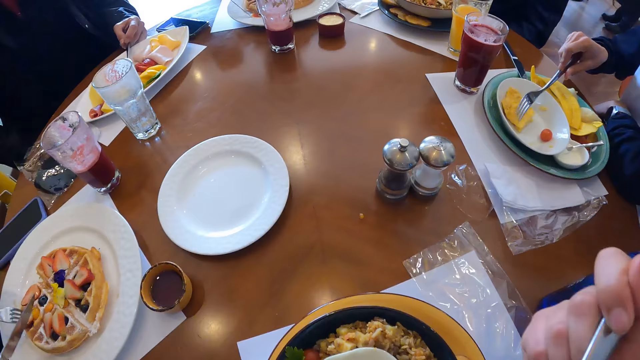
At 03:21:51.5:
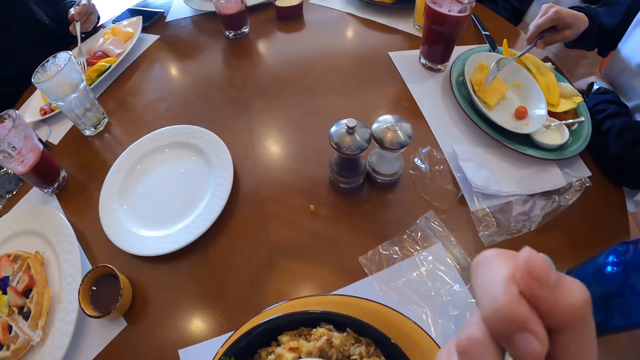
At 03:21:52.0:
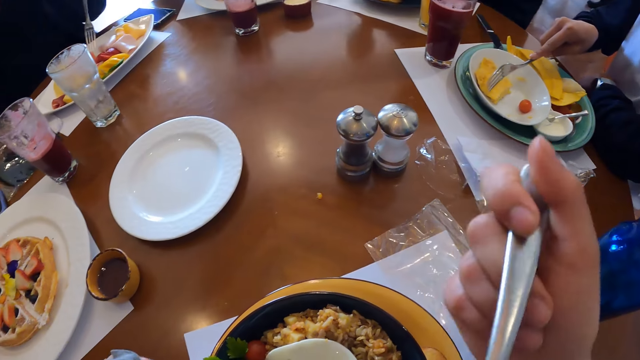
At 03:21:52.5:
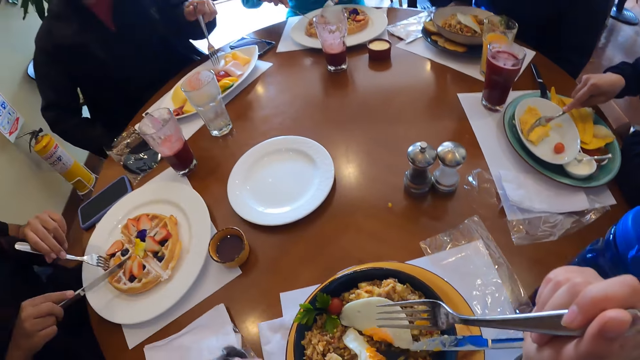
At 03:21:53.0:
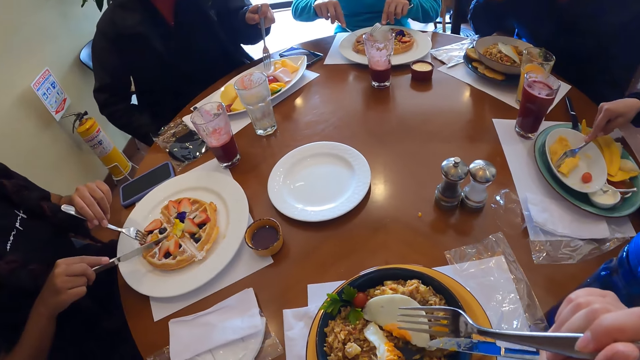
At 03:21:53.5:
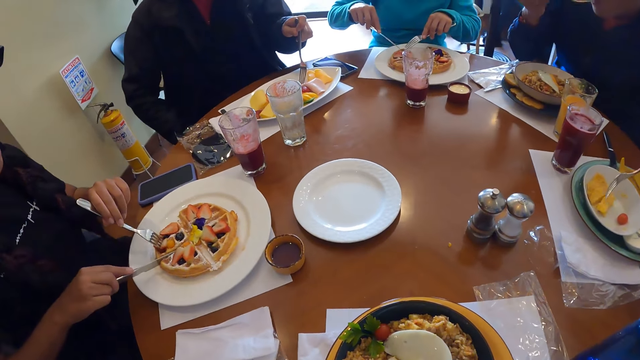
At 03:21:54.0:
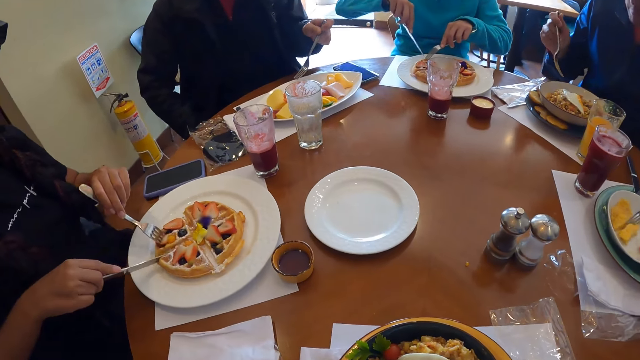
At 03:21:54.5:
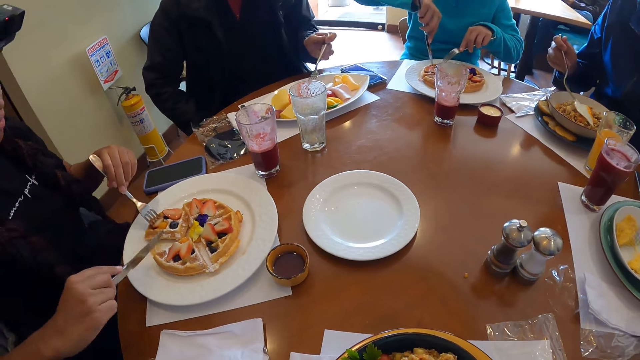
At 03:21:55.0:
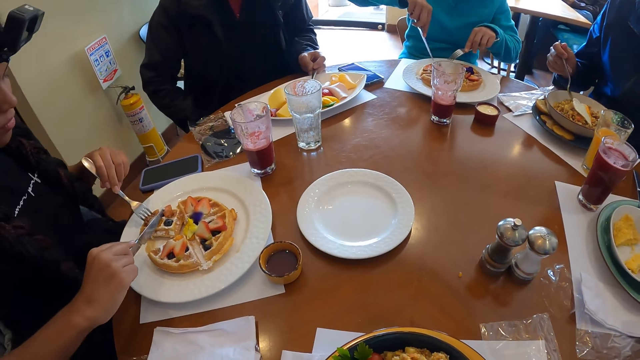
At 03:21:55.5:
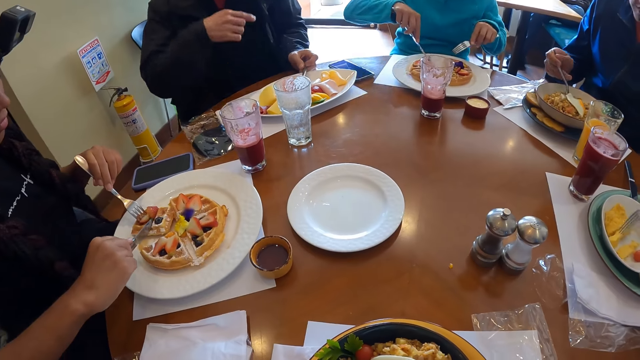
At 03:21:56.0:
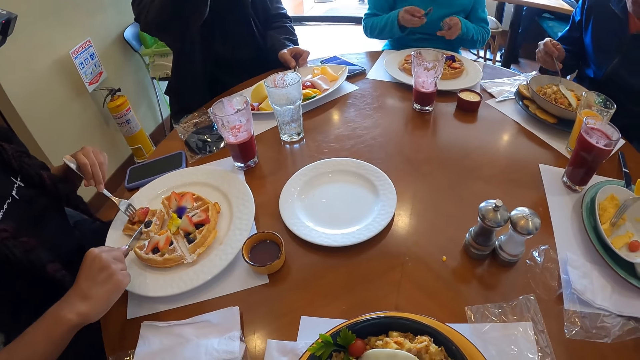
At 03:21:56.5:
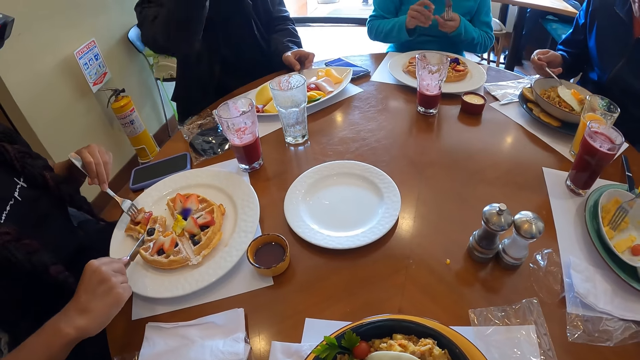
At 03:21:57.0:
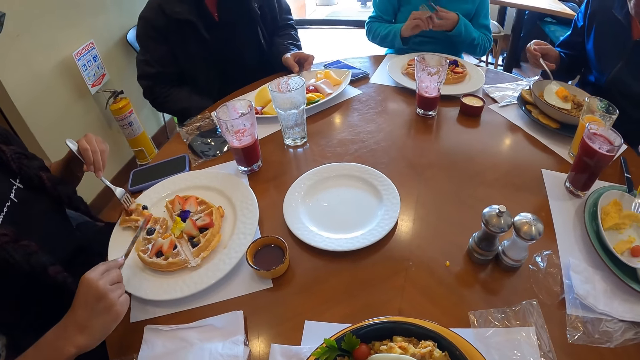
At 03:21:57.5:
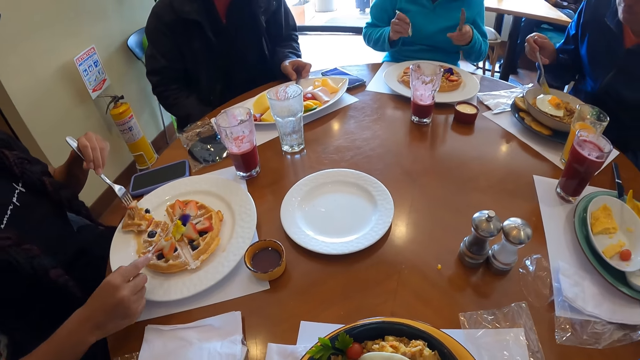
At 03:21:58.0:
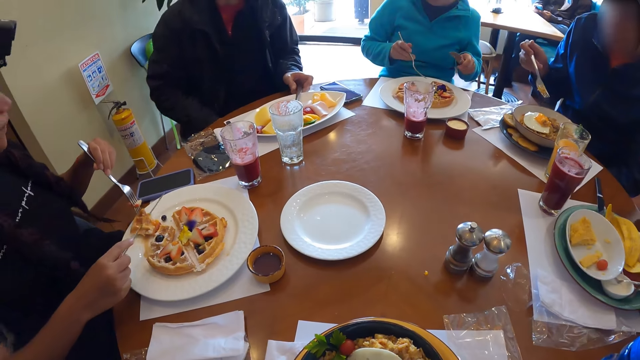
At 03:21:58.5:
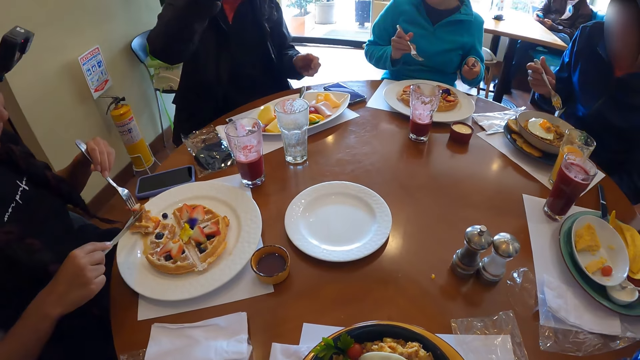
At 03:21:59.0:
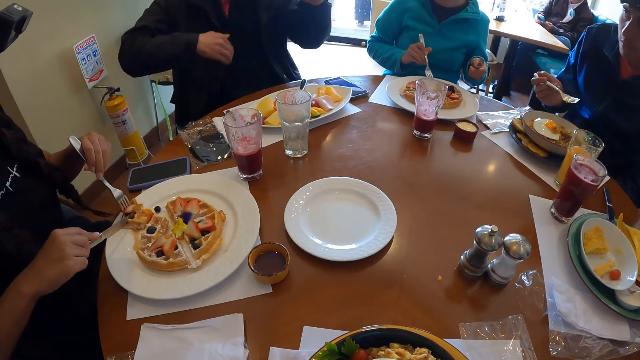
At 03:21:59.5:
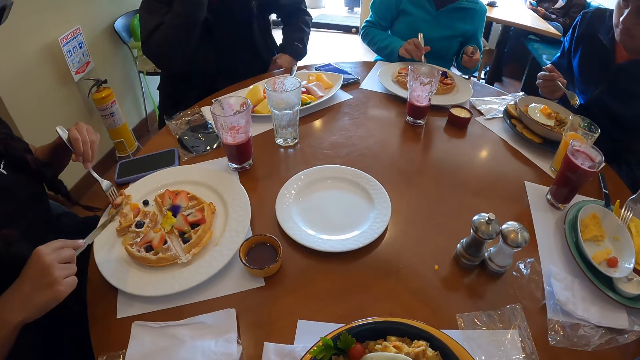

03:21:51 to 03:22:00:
The camera wearer eats the food. A woman cuts pancake in the plate on the table with the fork in her right hand. A man picks vegetables from the plate on the table with the fork in his left hand. Another woman cuts pancake in the plate on the table with the fork in her left hand and the knife in her right hand.

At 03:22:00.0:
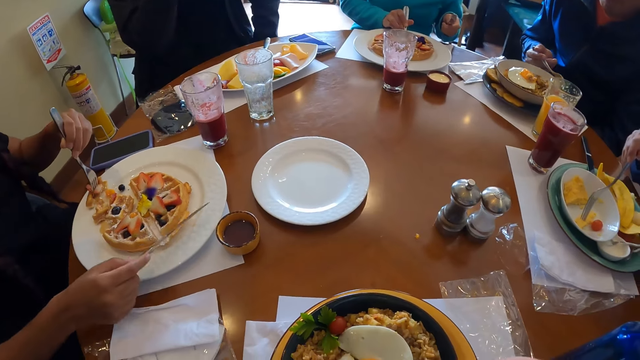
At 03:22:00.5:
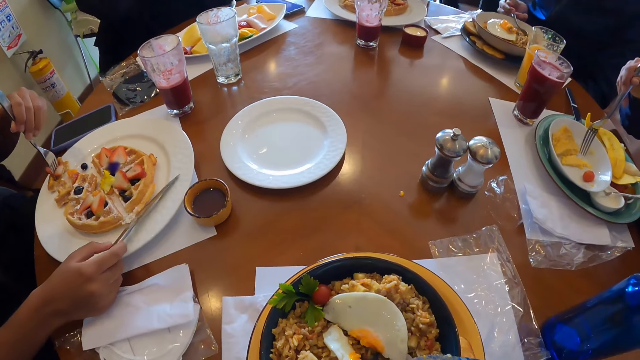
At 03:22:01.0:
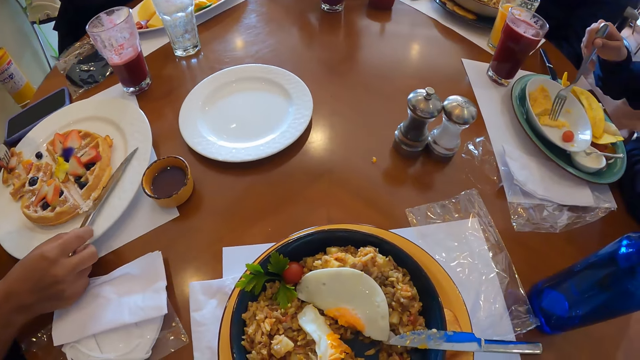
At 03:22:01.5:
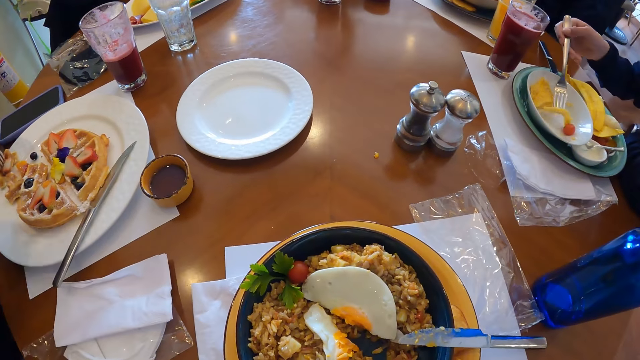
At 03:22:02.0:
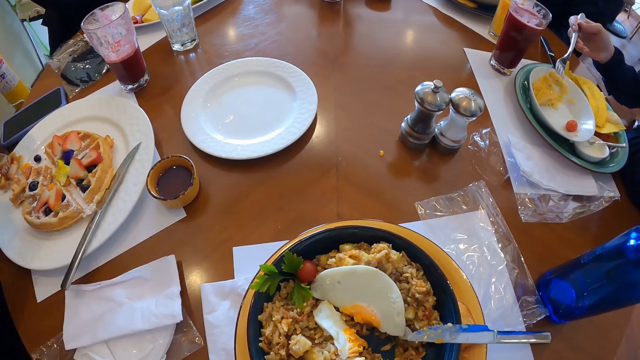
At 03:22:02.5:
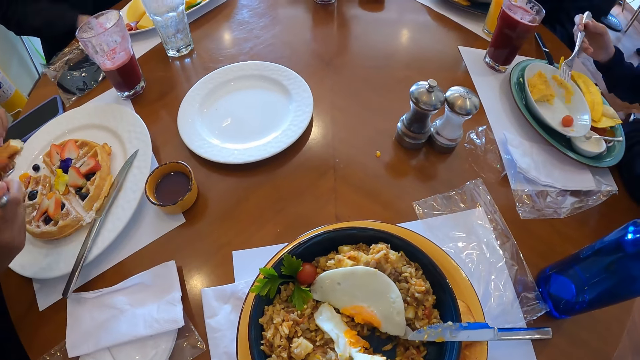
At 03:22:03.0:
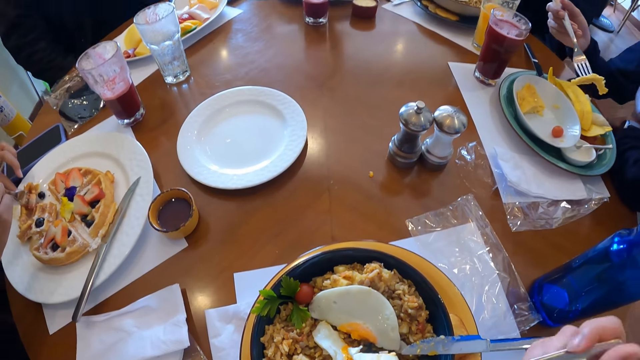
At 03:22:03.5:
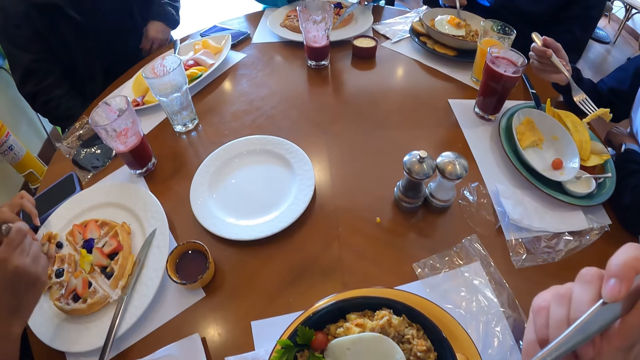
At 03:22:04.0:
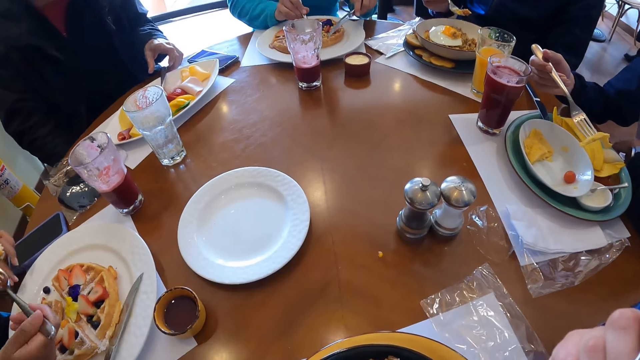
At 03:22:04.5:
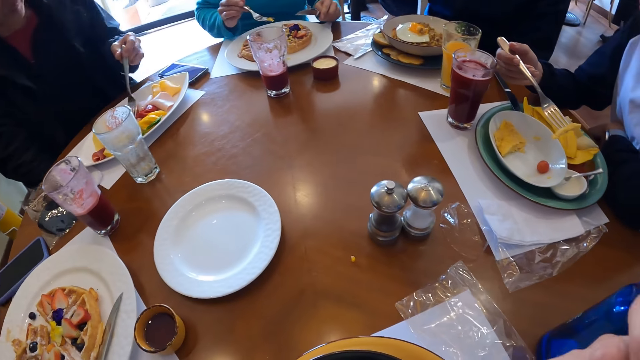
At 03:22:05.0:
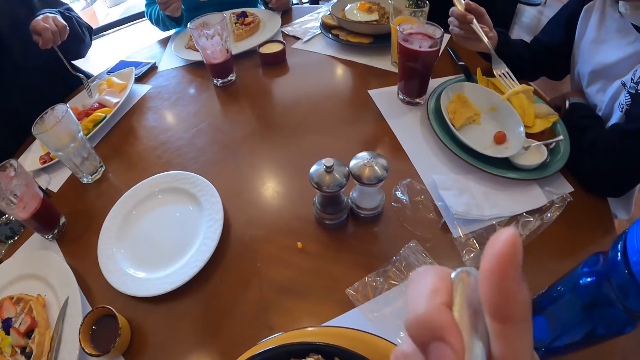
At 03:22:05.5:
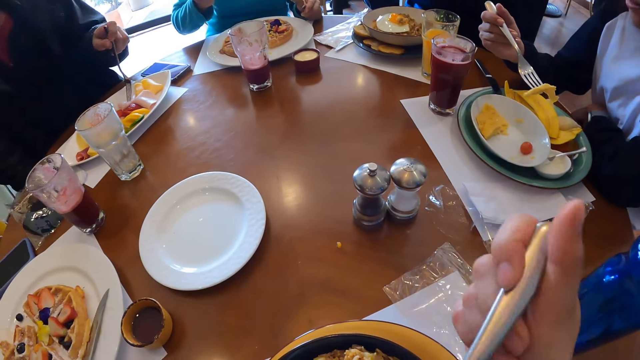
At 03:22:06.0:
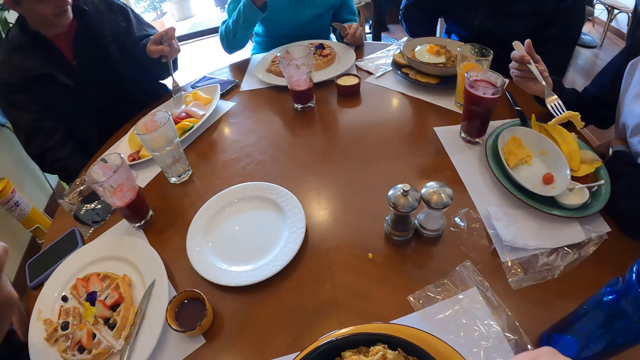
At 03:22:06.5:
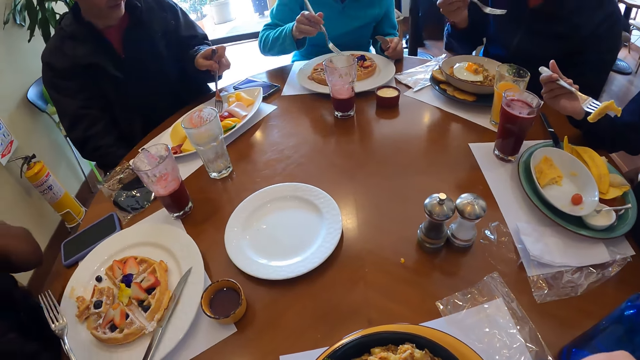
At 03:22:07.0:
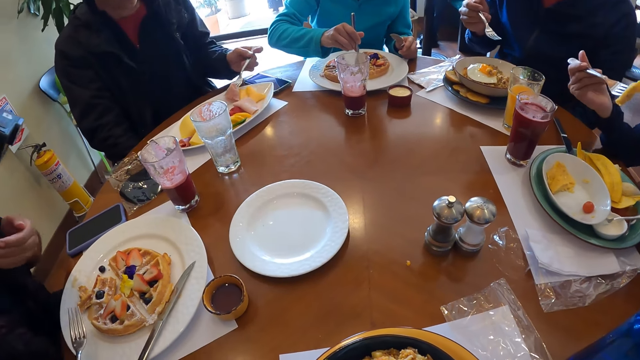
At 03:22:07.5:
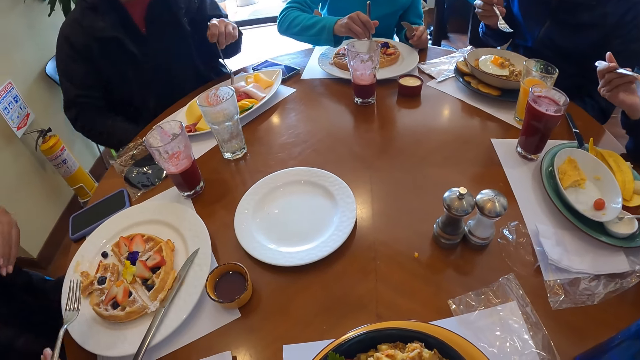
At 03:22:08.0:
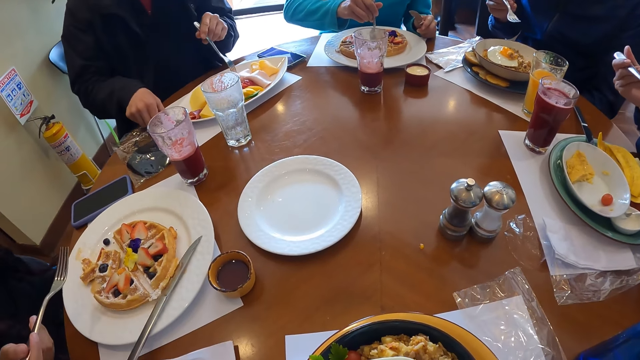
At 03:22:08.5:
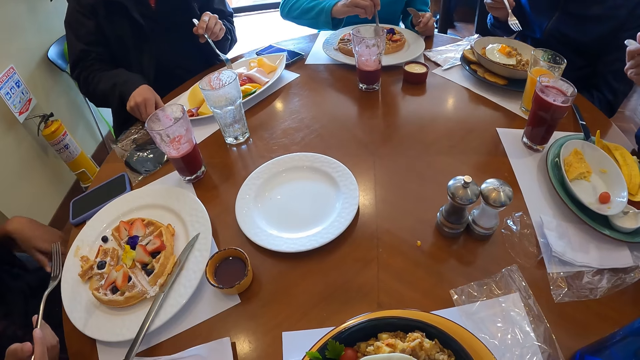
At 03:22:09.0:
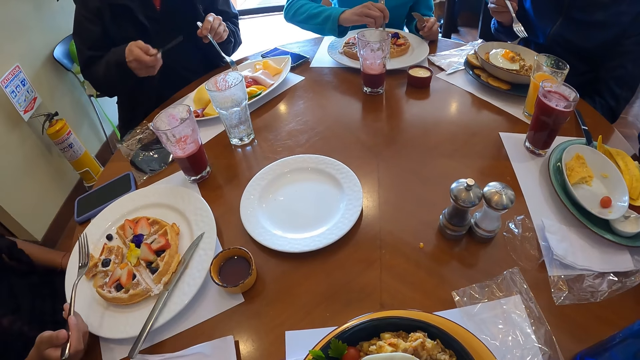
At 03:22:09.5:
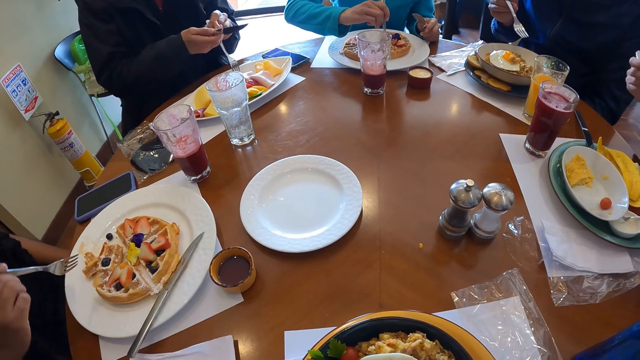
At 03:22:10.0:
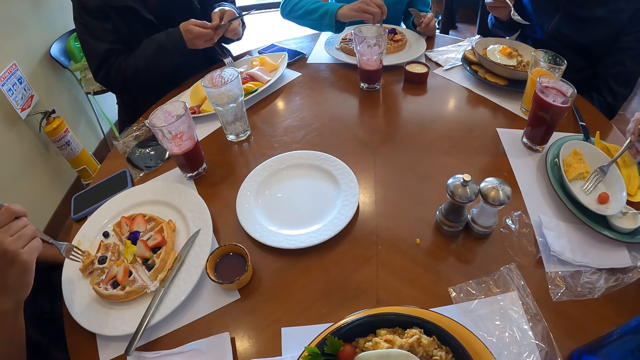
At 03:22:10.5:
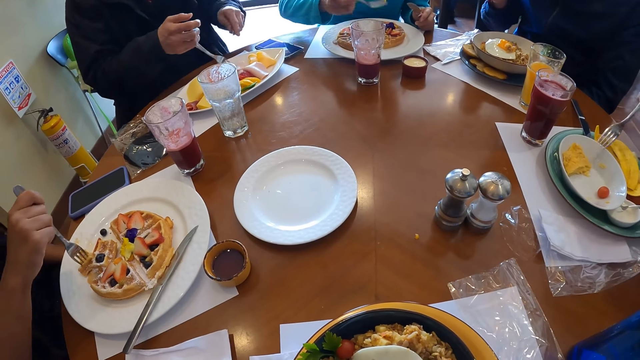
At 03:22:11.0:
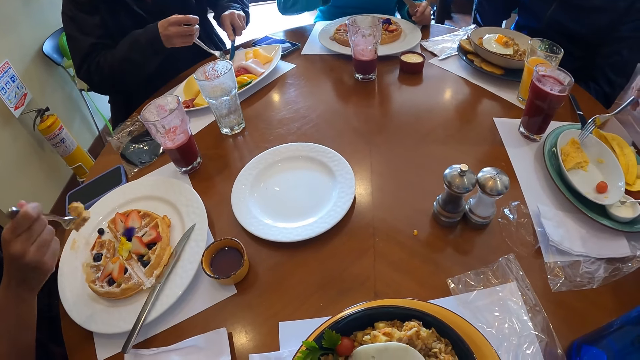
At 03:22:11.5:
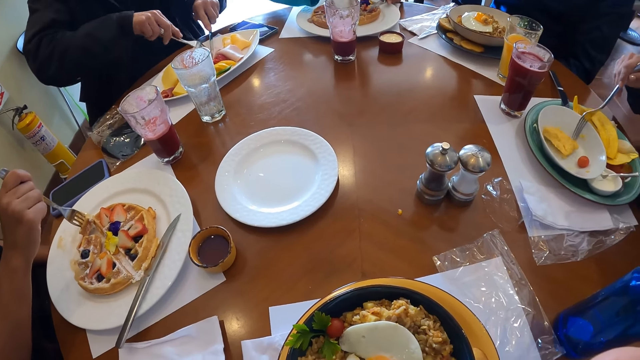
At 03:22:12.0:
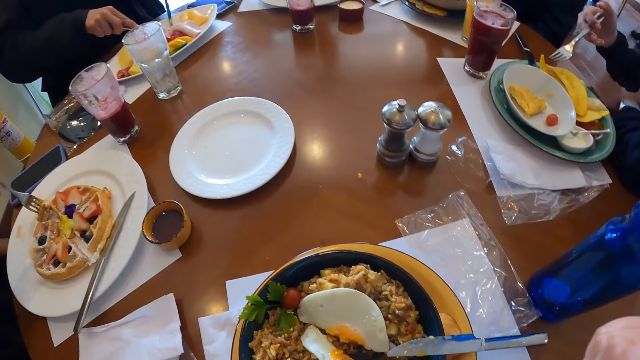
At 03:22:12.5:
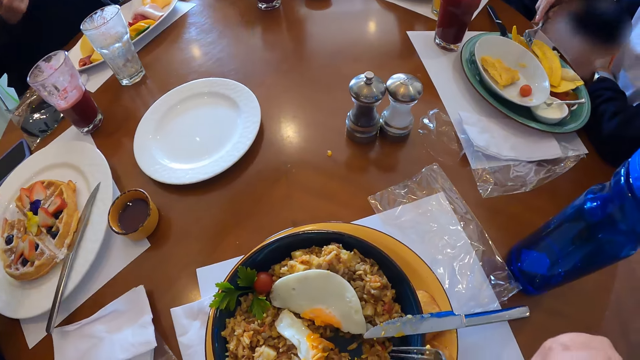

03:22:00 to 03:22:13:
A woman puts the knife on the table and places the fork in her right hand on the plate on the table. The camera wearer eats the food and looks around. A man picks pancake from the plate with the fork in his right hand. Another man picks a knife from the table with his right hand and passes the knife in his right hand to his left hand and vice versa. The woman picks pancake from the plate with the fork in her right hand. The camera wearer looks around.
